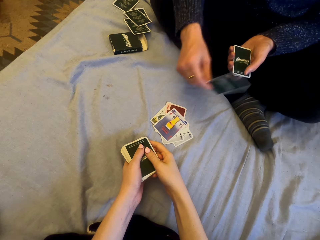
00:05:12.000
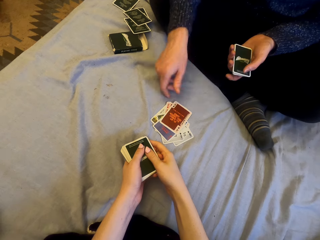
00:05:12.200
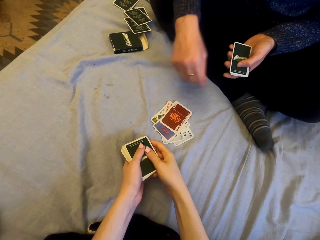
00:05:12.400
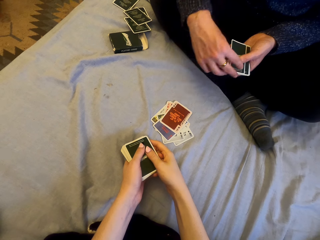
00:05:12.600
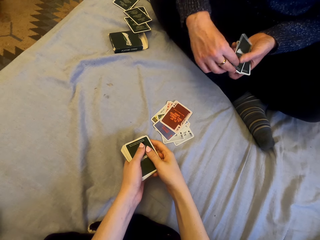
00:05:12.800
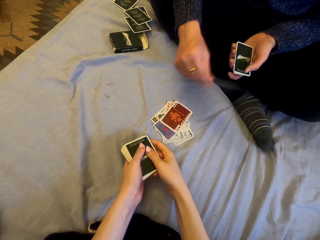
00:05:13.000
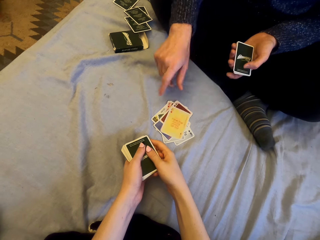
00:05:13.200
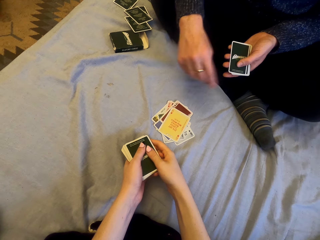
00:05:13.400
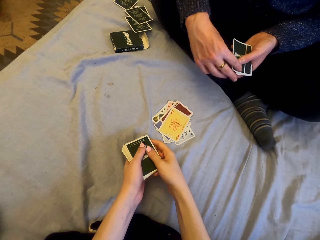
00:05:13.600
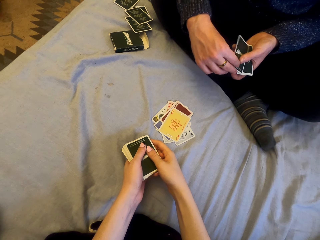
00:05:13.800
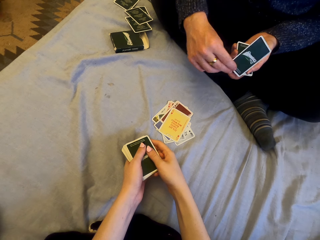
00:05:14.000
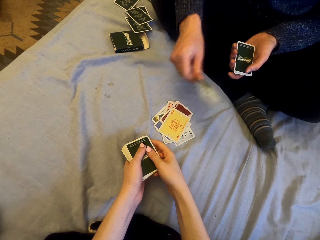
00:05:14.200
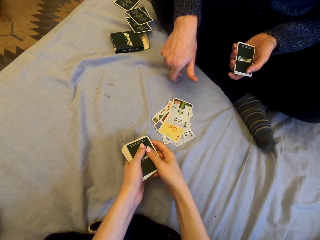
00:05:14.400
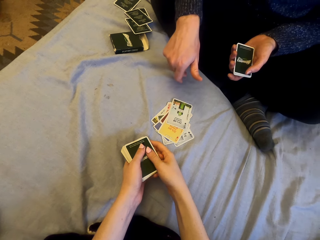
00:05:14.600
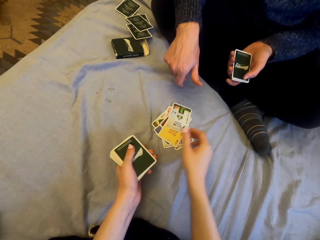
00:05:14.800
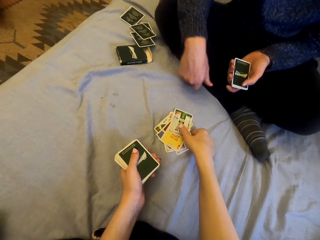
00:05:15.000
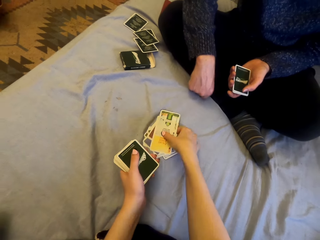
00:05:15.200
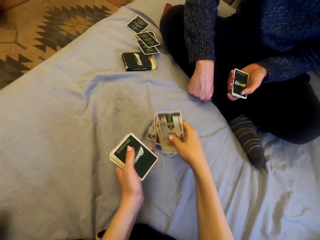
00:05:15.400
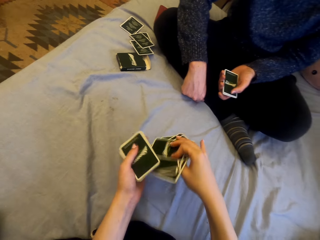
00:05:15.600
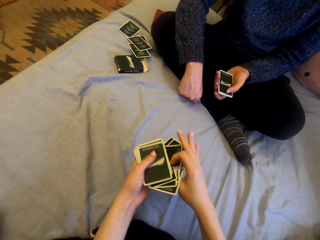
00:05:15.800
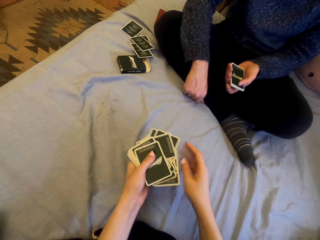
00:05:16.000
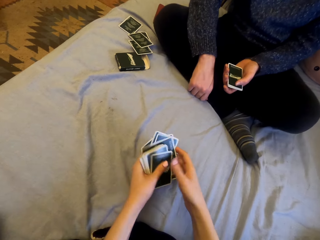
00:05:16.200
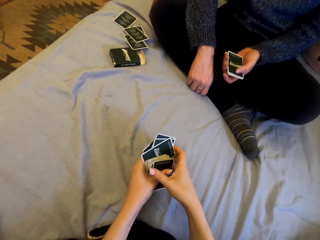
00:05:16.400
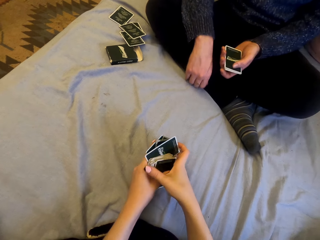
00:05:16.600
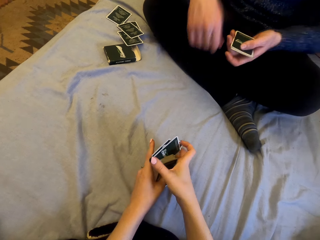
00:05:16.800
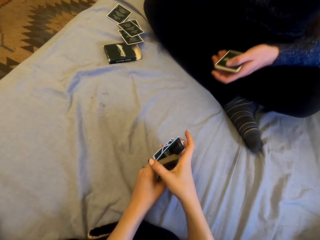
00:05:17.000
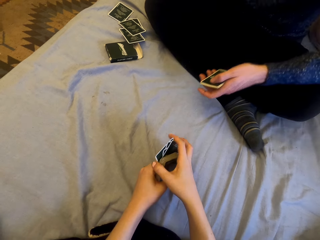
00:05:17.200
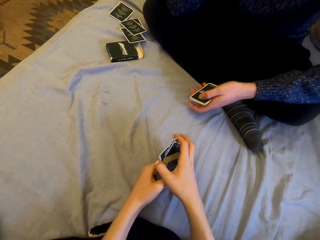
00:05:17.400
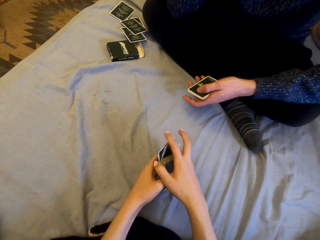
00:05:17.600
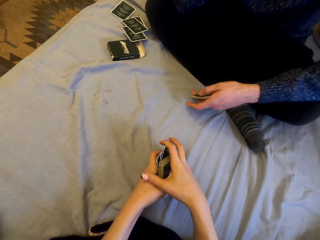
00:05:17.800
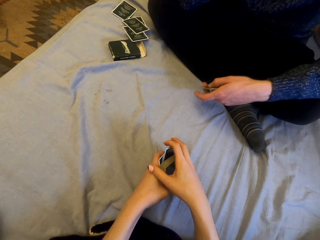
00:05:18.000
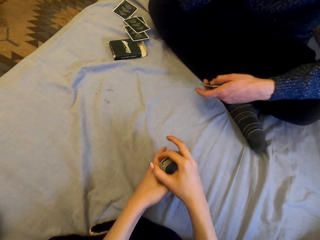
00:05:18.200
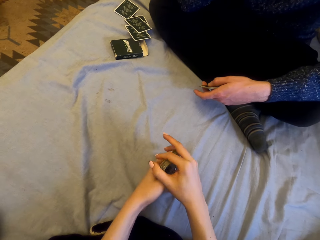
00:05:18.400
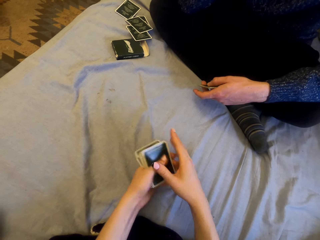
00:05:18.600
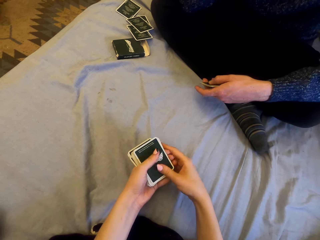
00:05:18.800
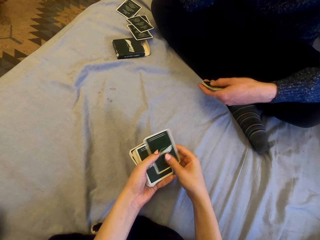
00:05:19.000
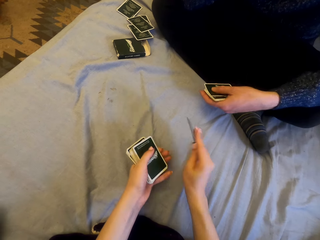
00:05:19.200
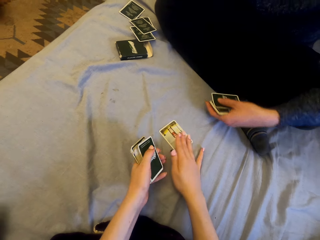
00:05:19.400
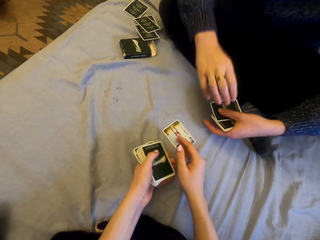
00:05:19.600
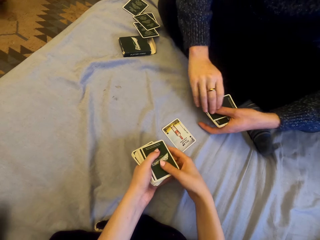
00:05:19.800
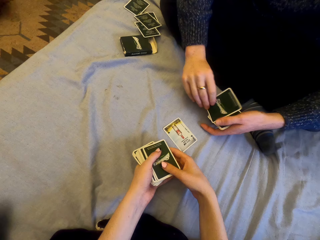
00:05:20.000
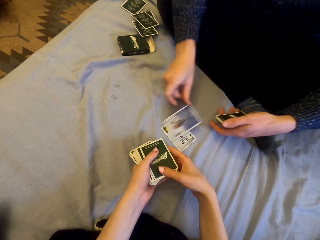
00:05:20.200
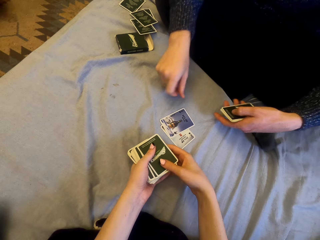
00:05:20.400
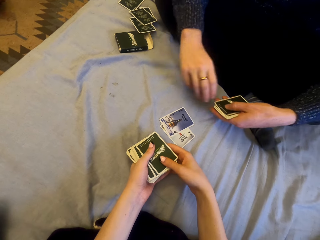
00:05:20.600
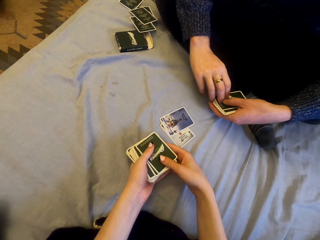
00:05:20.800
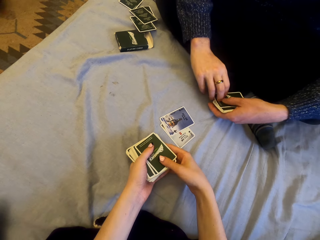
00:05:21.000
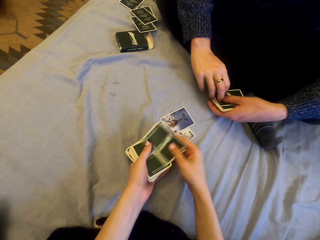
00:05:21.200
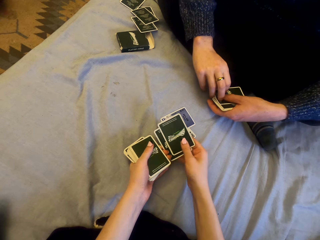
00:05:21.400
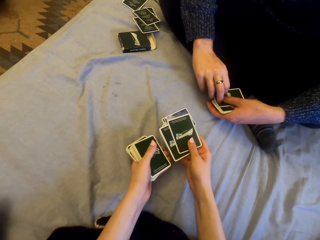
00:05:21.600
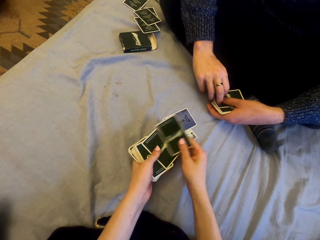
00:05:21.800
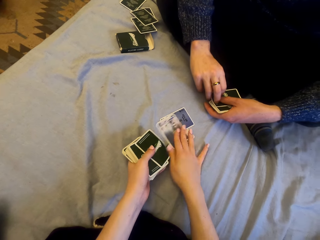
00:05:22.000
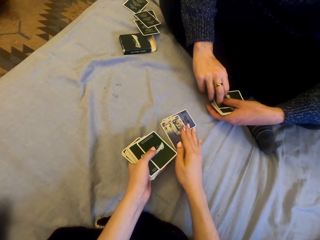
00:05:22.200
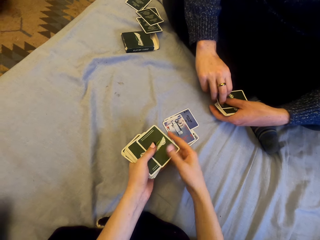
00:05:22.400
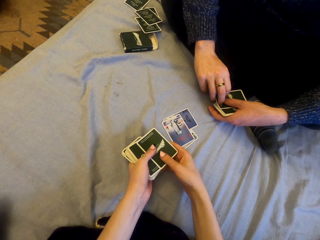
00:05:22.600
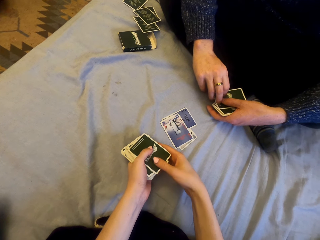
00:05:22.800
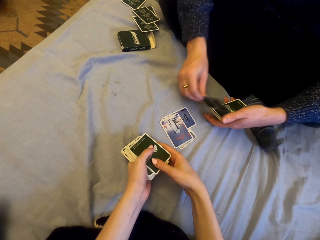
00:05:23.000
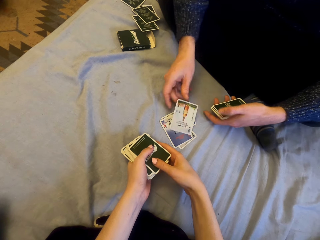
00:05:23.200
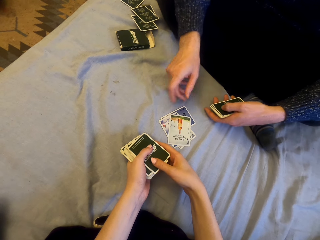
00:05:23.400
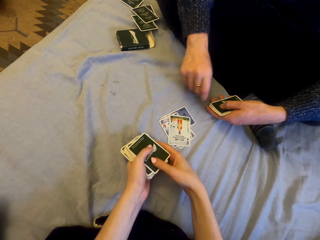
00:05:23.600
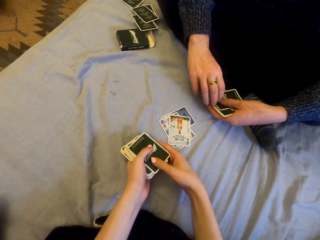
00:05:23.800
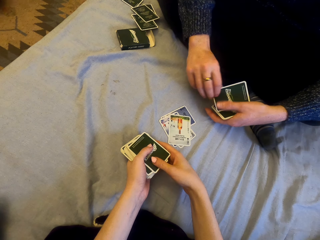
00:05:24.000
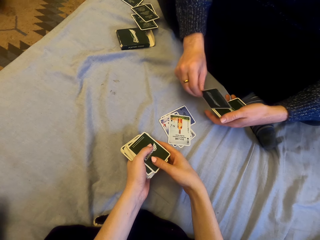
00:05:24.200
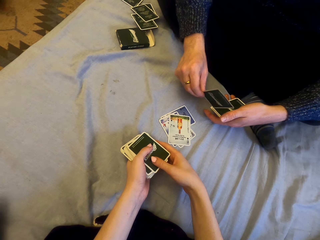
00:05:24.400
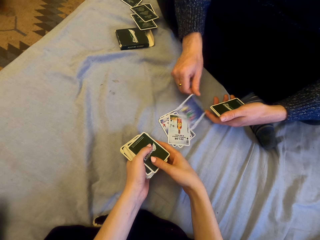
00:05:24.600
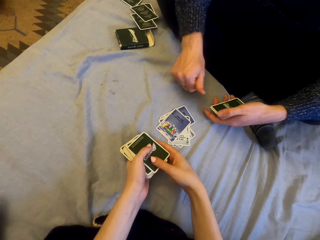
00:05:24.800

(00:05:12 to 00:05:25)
The camera wearer puts the card down. They put the card down again. A man puts the card down. The camera wearer picks the cards. They play cards with the man and put the card down. The man puts the card down. The camera wearer puts the card down.

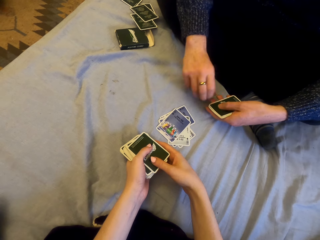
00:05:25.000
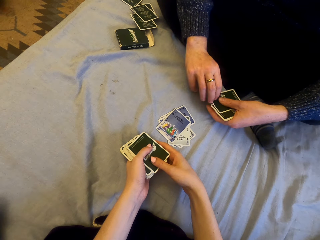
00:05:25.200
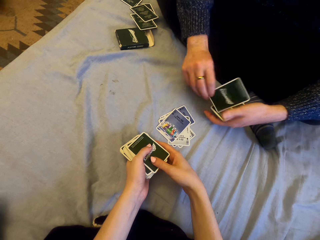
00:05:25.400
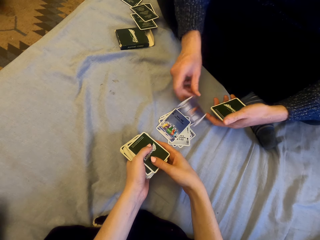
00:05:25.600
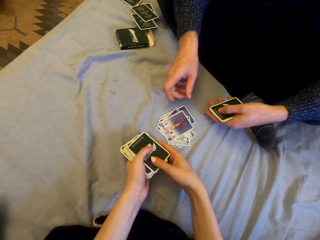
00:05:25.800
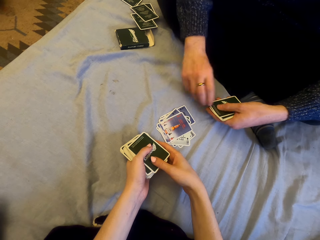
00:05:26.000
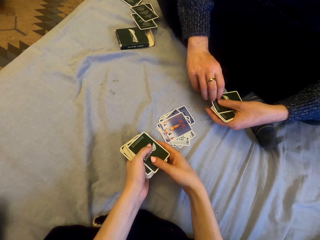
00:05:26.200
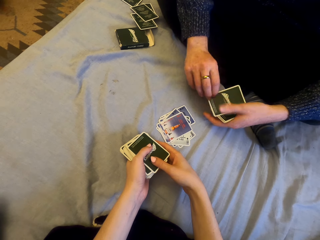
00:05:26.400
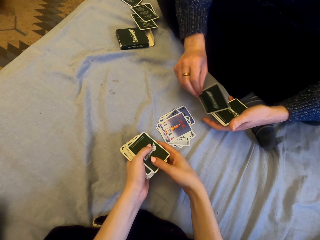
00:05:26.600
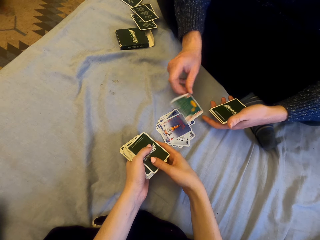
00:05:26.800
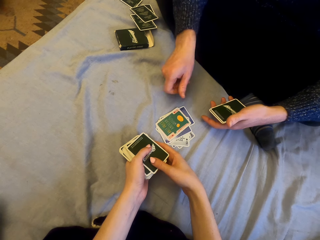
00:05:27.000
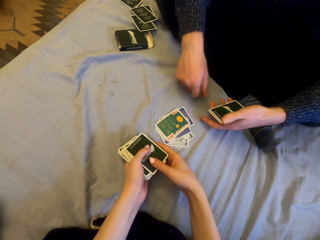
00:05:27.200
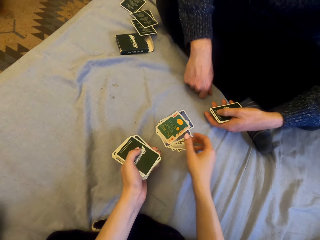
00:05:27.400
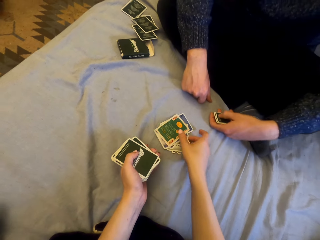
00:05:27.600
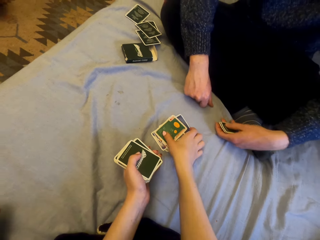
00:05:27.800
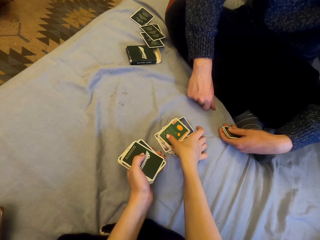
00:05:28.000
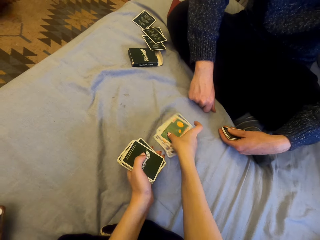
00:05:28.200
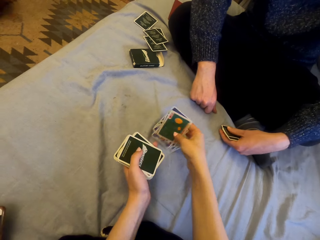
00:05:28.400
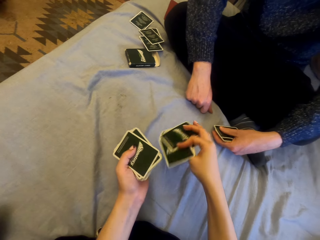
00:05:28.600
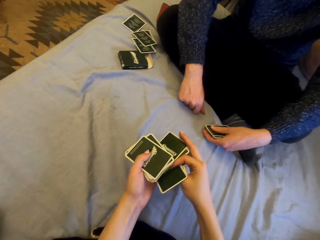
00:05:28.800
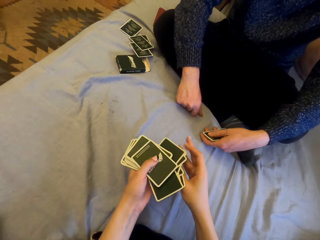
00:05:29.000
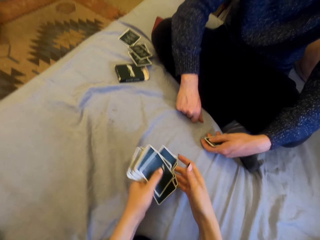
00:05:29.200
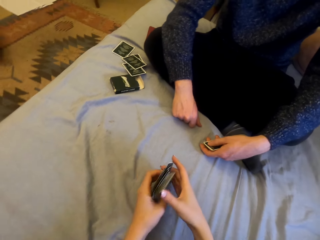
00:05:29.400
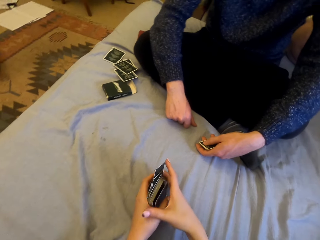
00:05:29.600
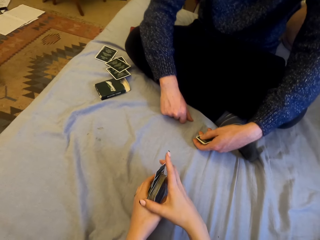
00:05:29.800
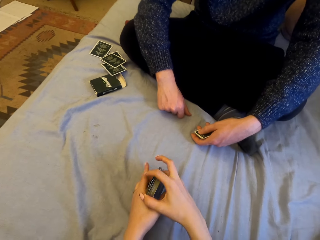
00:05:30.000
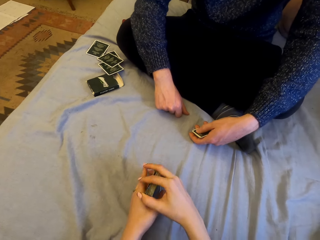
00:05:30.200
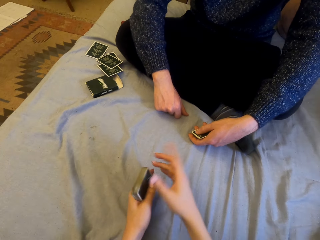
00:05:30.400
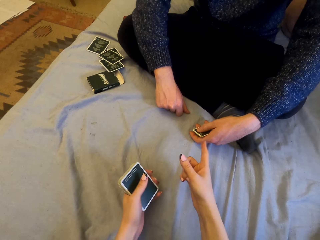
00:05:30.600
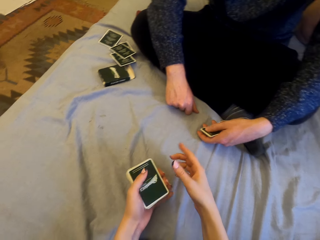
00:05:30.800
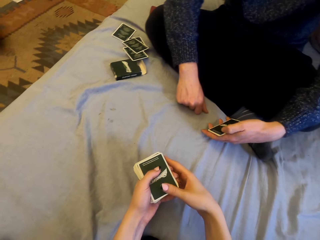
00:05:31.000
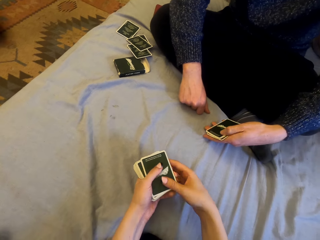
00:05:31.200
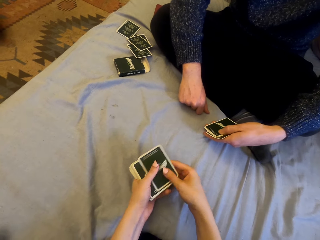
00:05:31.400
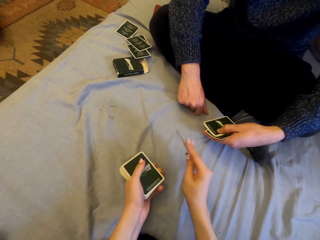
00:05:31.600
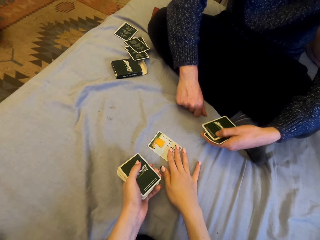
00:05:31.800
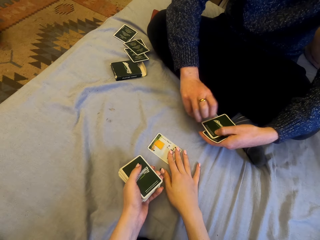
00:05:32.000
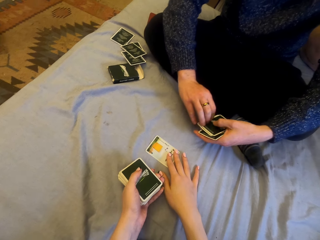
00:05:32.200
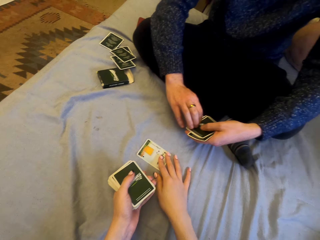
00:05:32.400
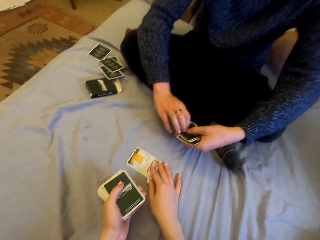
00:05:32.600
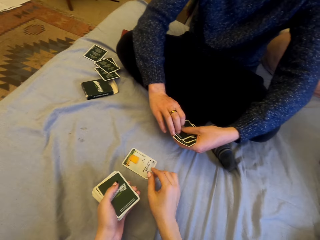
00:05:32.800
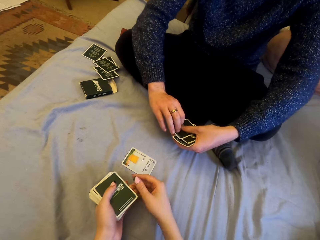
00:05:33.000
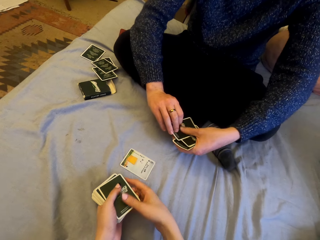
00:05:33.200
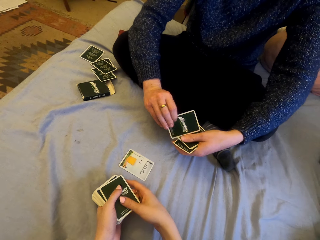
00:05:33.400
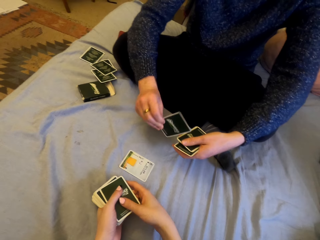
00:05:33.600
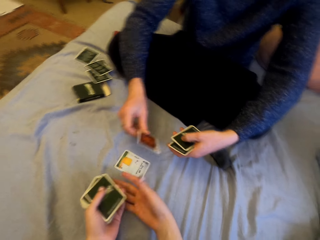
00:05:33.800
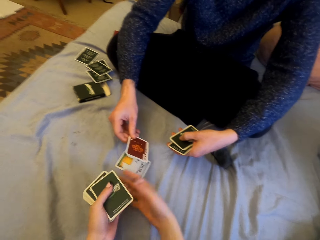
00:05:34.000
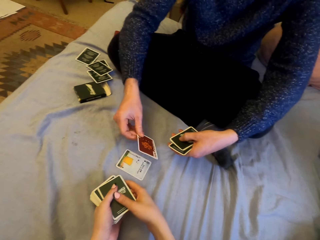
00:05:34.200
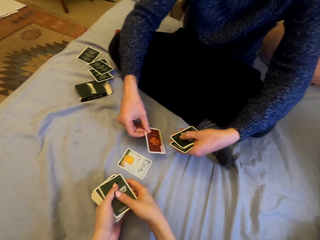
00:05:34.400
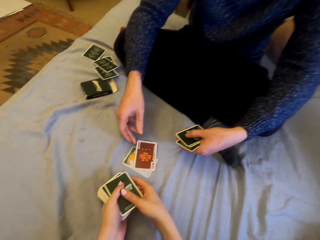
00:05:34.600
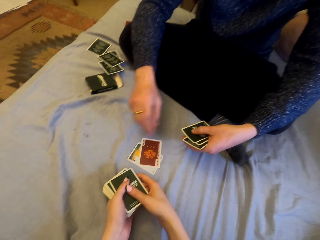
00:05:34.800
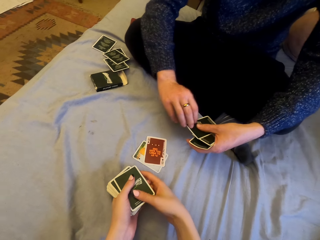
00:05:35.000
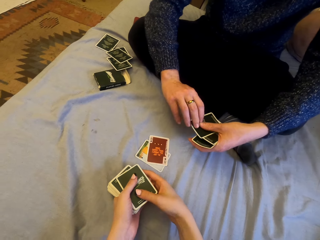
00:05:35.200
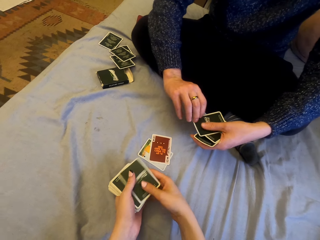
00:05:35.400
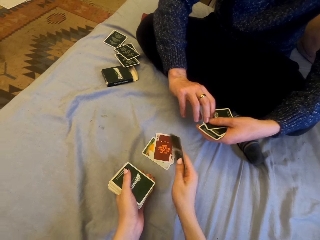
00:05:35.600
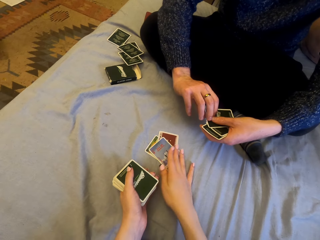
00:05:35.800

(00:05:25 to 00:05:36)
A man puts the card down repeatedly. The camera wearer picks the cards. They talk. They play cards with the man and put the card down. The man puts the card down.
